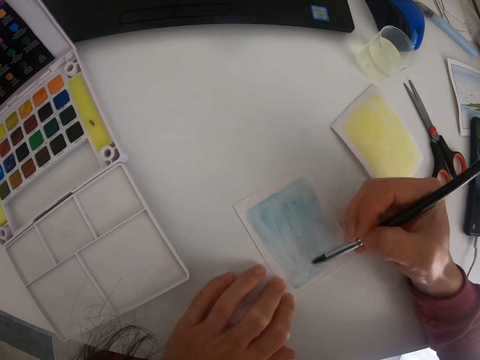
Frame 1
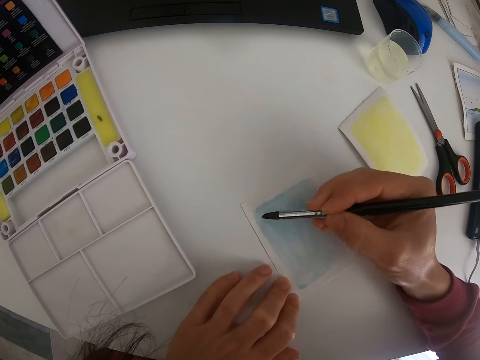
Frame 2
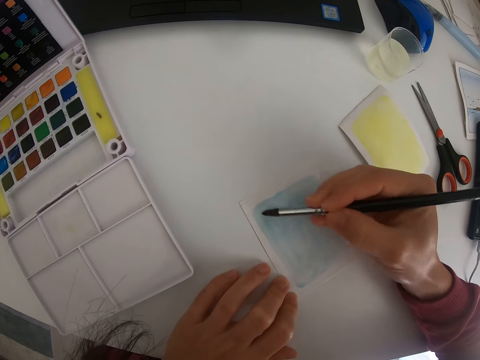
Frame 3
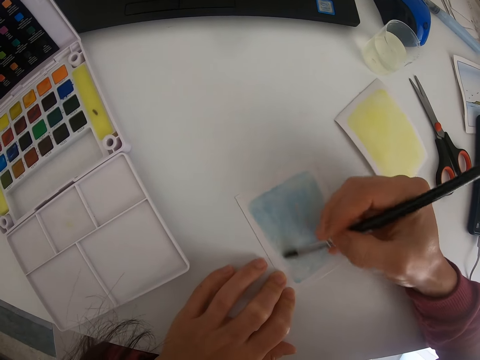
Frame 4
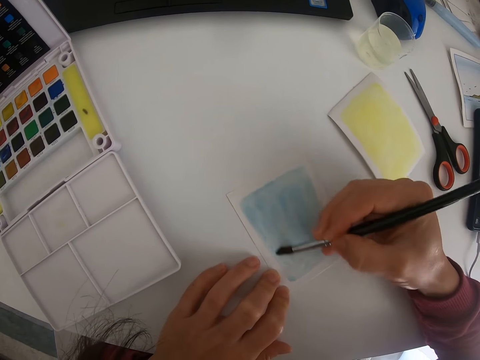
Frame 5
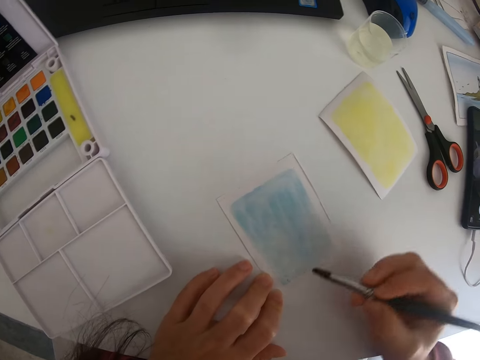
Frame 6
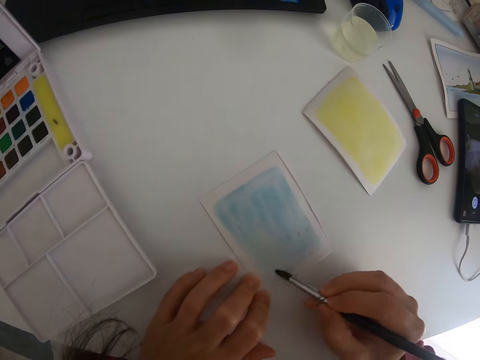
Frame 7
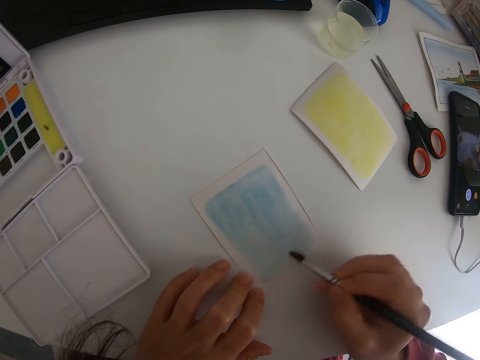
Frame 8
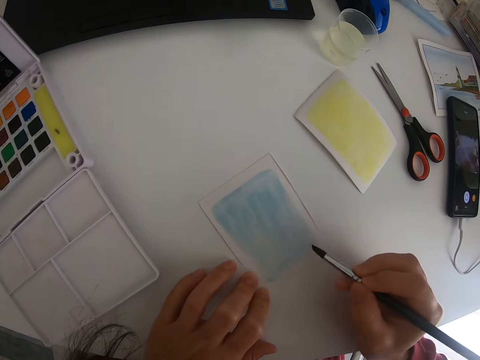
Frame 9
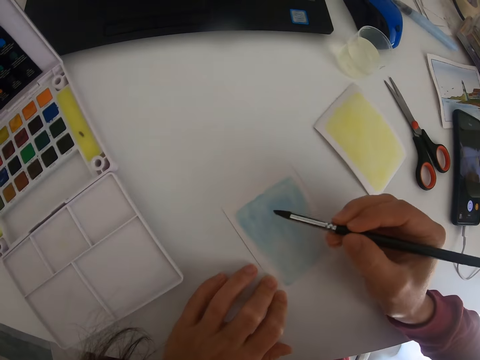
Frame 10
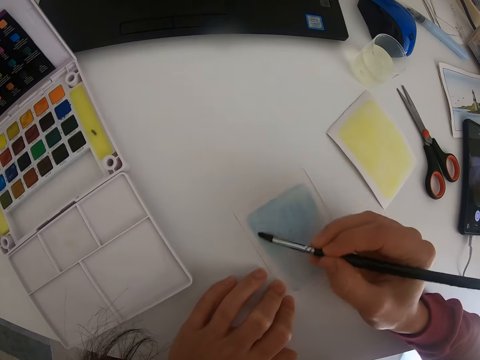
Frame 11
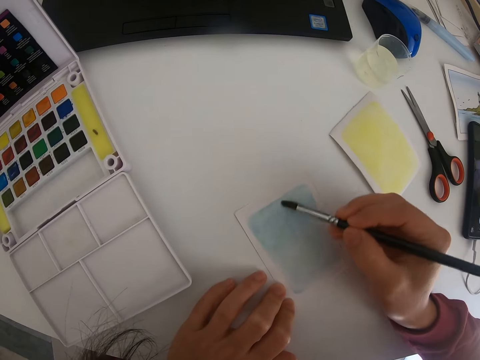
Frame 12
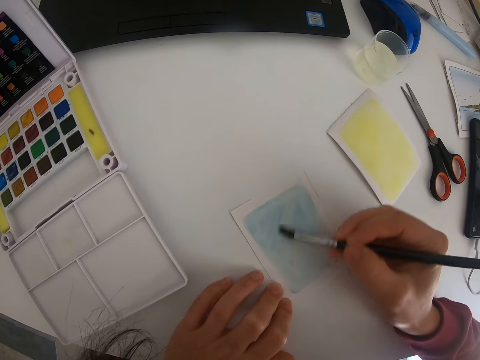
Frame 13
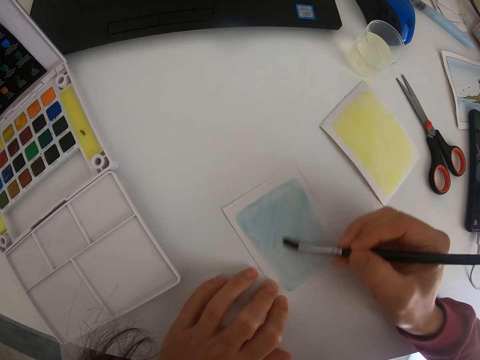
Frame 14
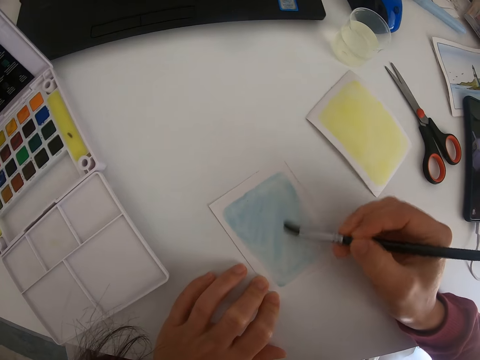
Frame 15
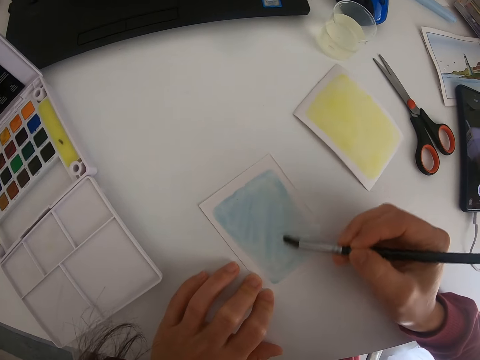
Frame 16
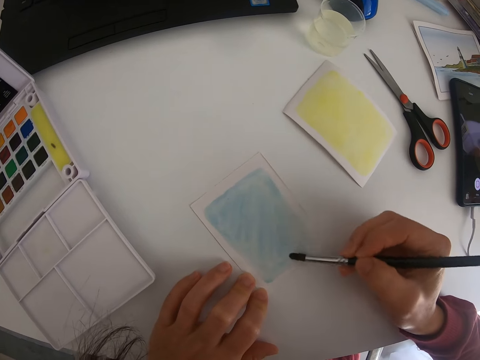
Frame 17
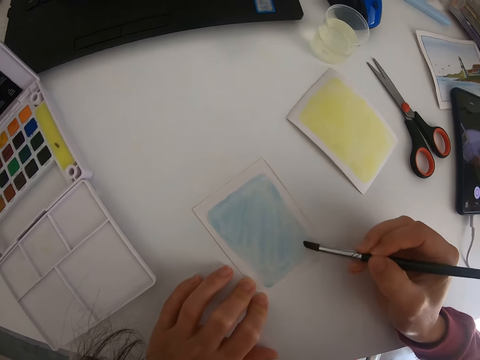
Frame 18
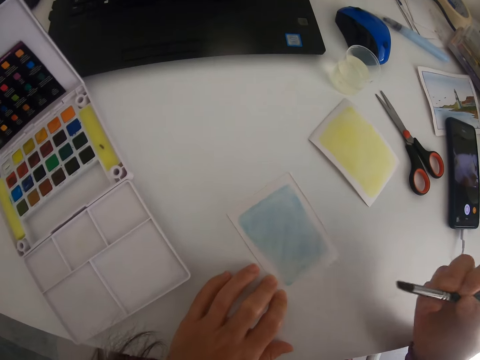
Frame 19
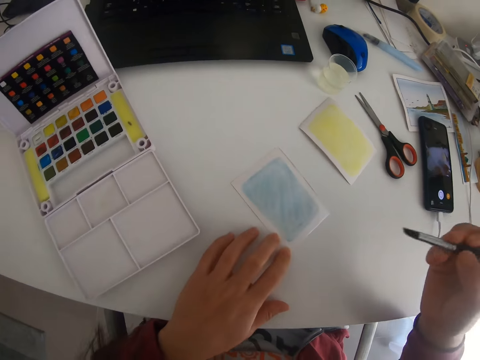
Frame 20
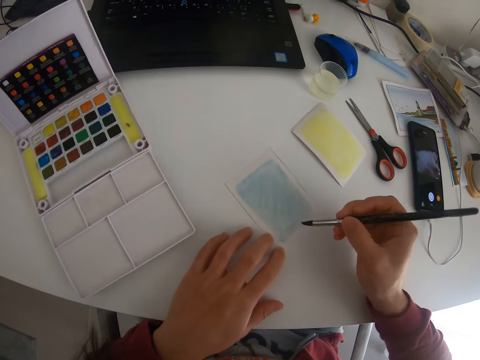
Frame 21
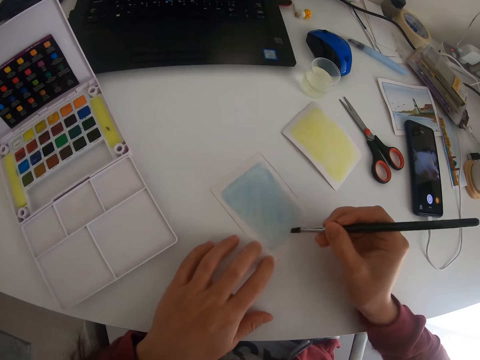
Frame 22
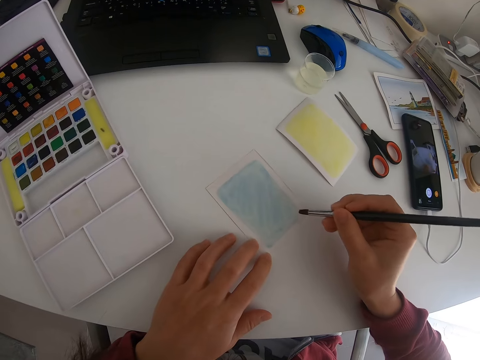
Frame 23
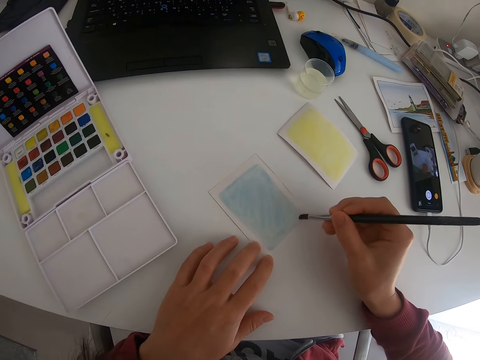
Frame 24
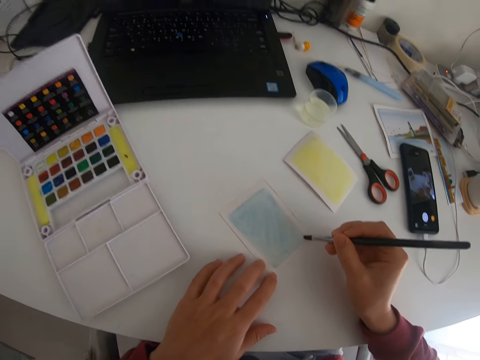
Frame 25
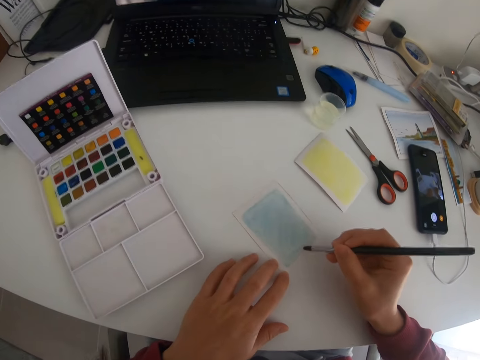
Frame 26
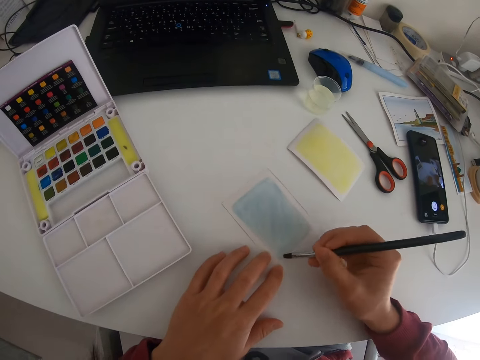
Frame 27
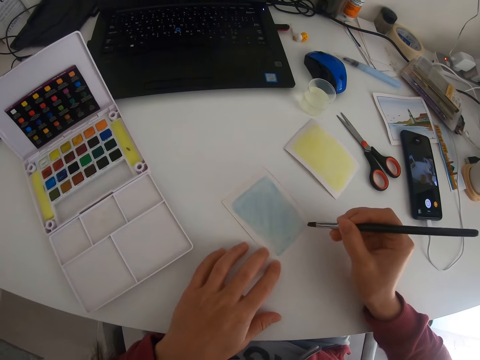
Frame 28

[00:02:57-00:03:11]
The camera wearer paints a paper with a brush. They paint the paper with the brush again.

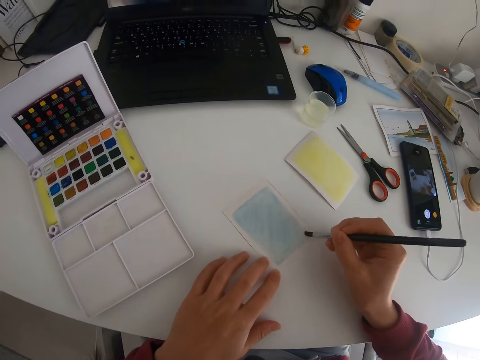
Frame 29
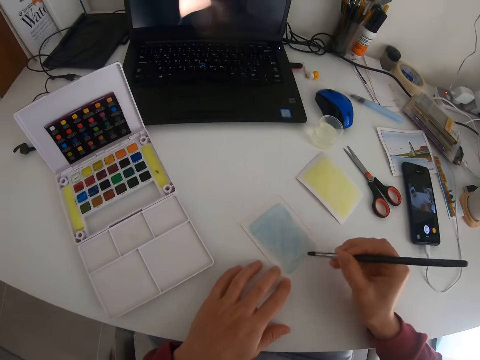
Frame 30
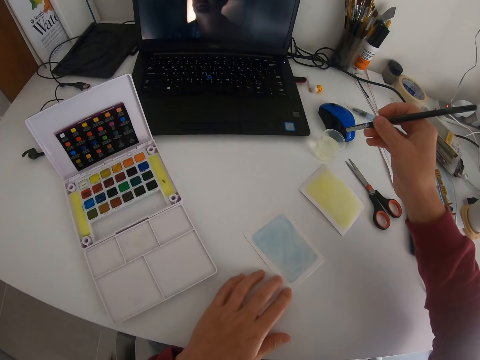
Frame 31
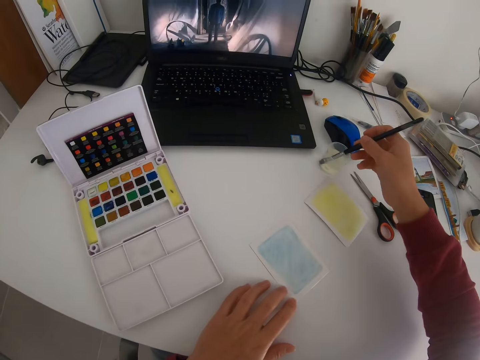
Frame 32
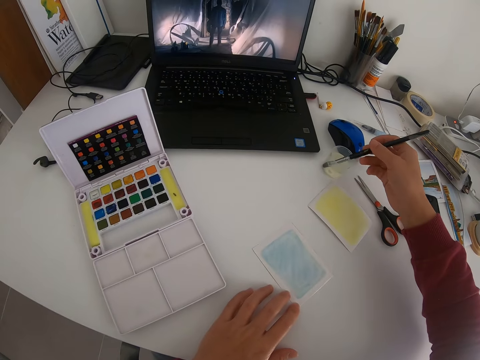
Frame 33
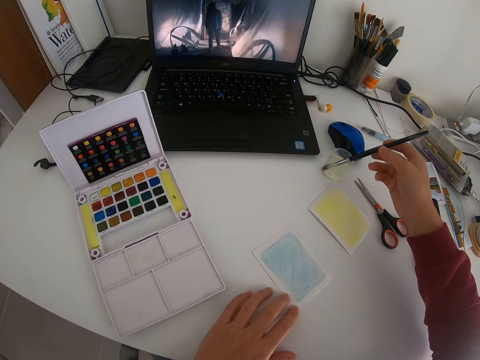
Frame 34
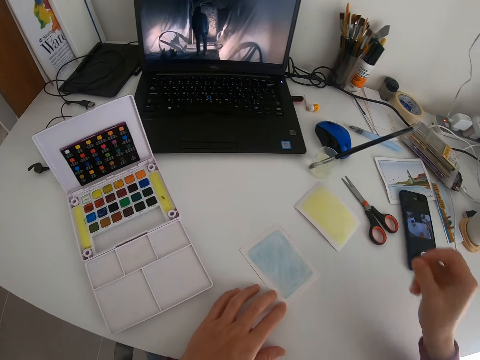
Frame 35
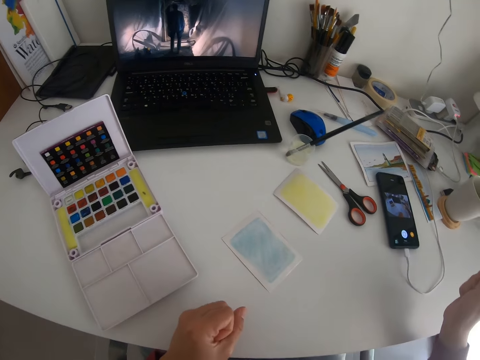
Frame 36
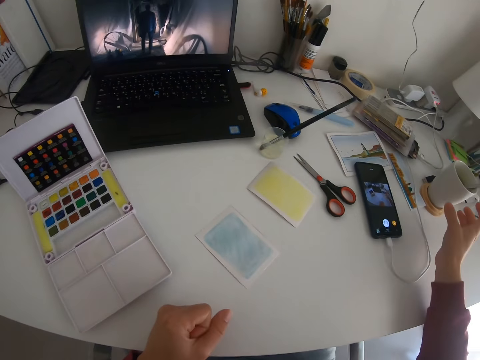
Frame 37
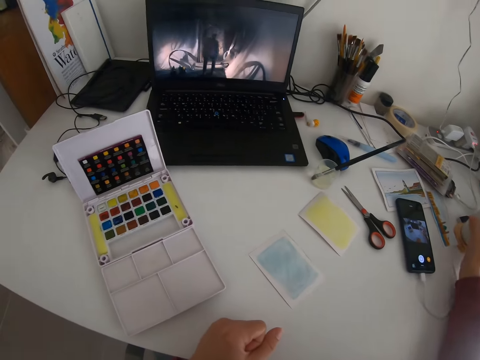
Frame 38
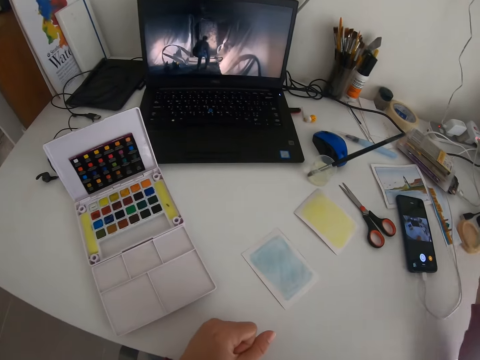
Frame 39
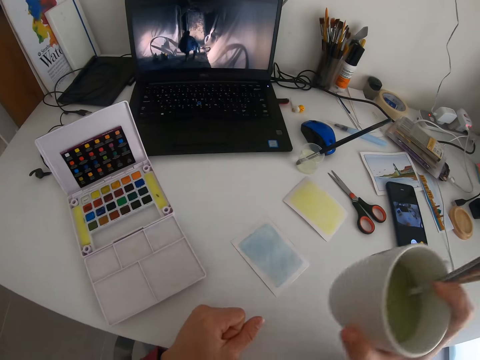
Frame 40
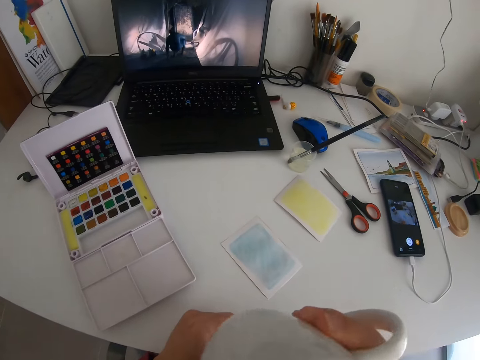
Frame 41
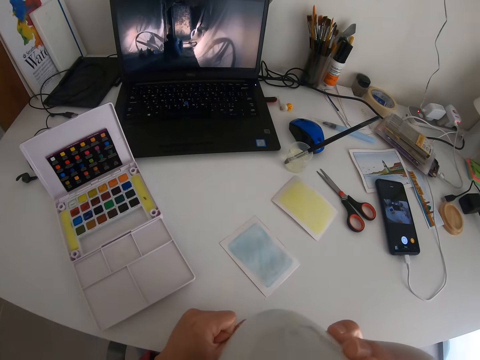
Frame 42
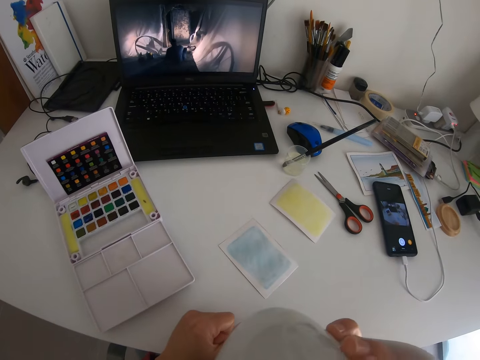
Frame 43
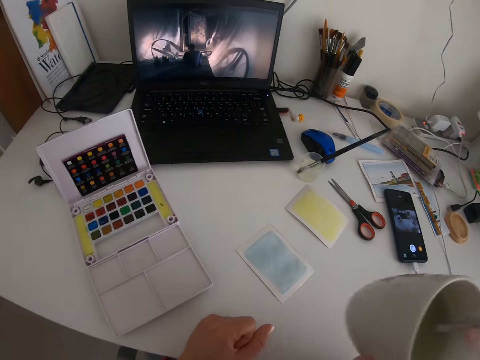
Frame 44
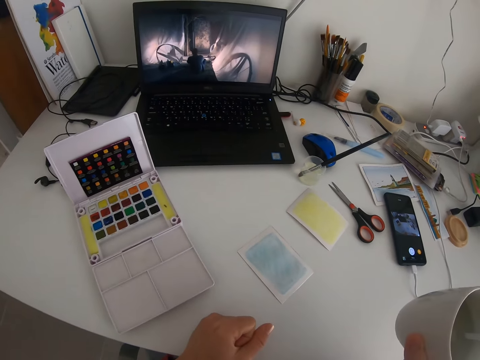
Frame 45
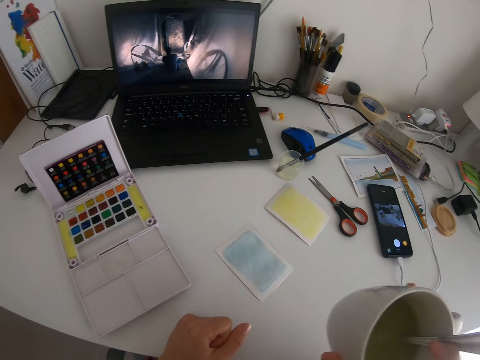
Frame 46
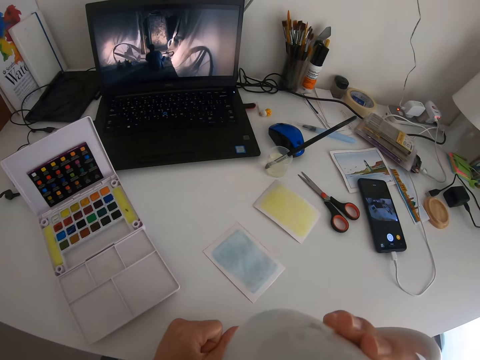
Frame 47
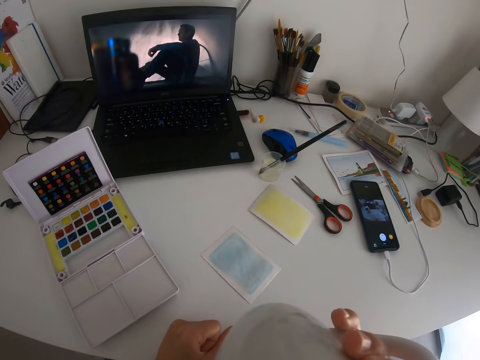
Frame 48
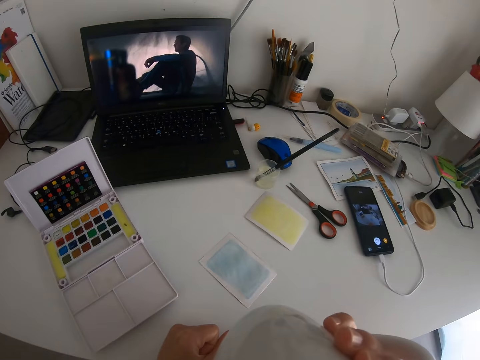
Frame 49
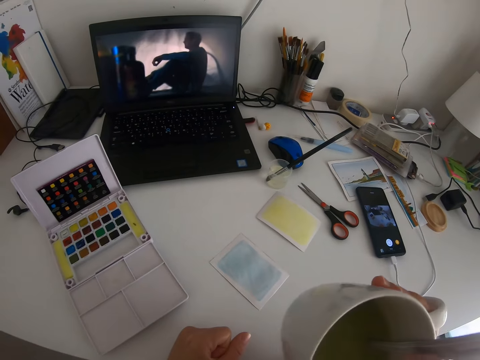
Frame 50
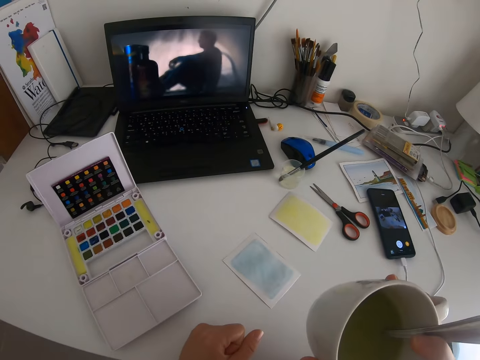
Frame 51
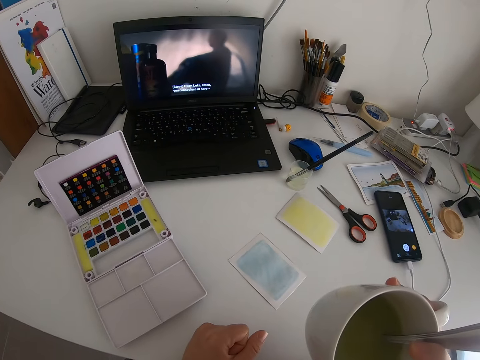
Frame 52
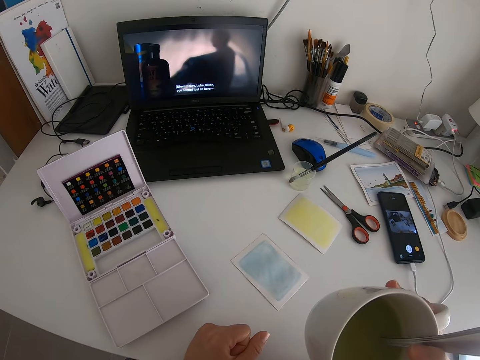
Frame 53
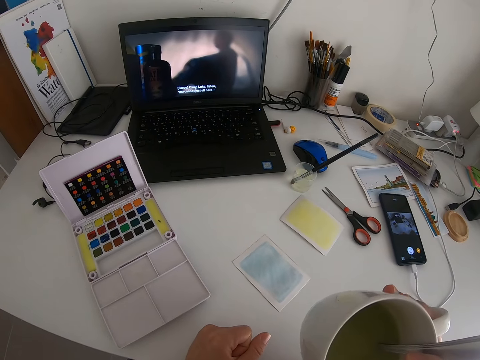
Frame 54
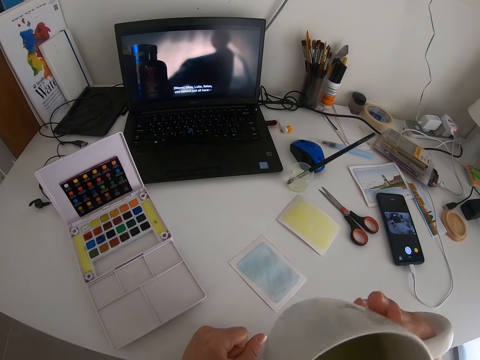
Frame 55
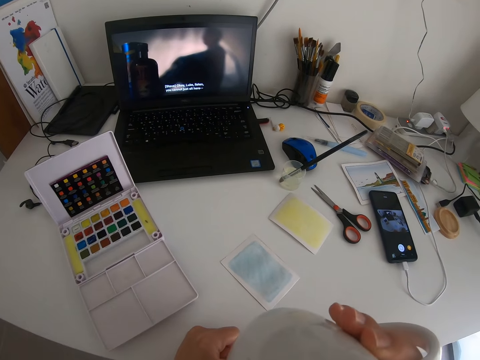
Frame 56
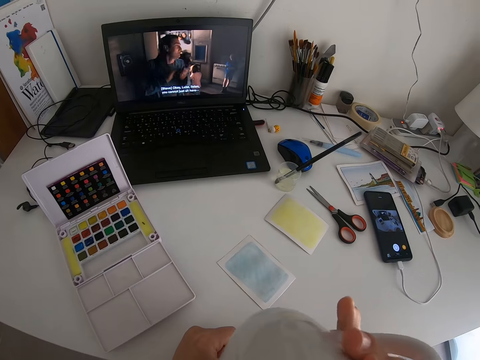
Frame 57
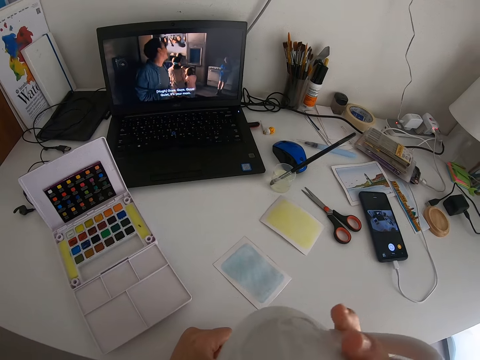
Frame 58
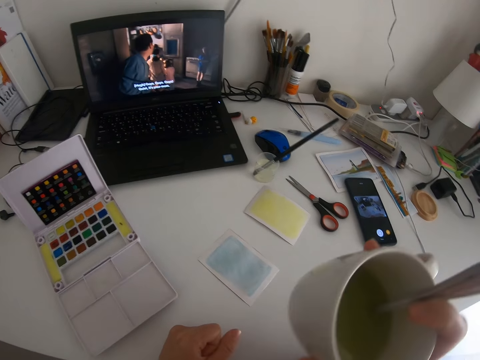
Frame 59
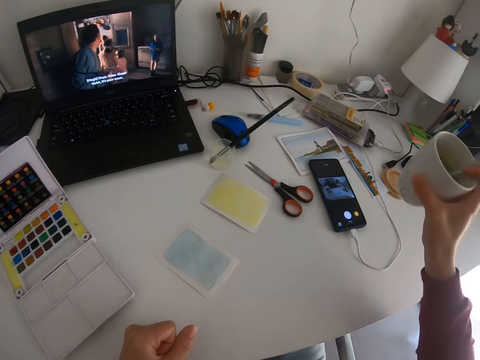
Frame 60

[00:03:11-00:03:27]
The camera wearer dips the brush in water. They pick a cup. They drink juice from the cup repeatedly.
